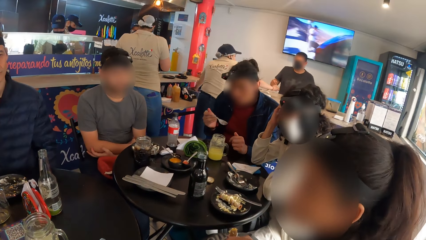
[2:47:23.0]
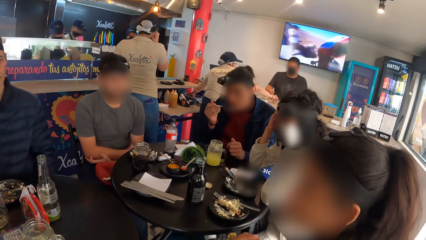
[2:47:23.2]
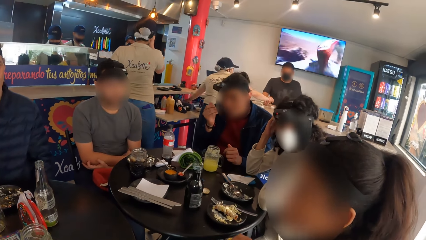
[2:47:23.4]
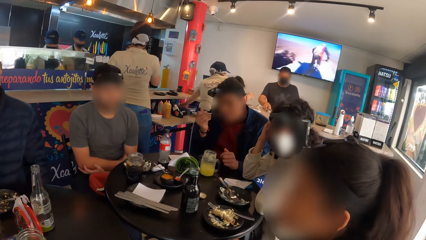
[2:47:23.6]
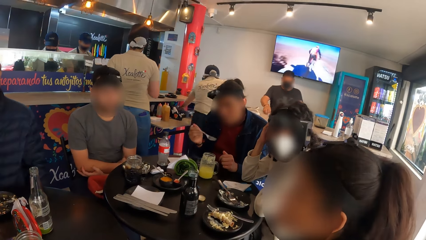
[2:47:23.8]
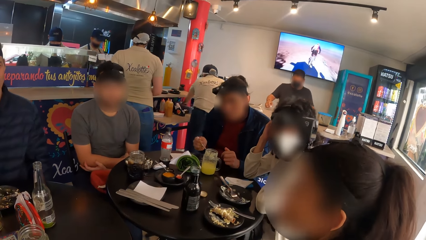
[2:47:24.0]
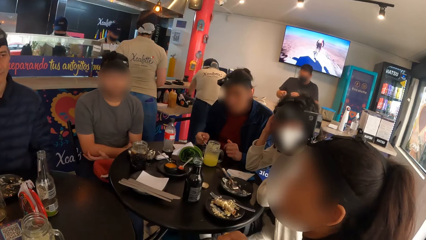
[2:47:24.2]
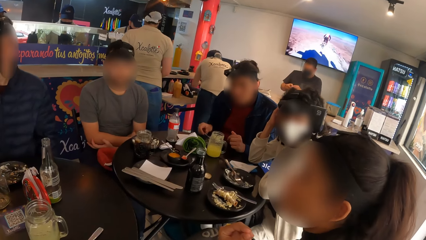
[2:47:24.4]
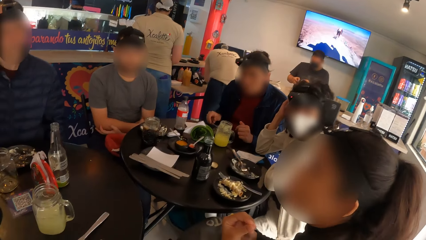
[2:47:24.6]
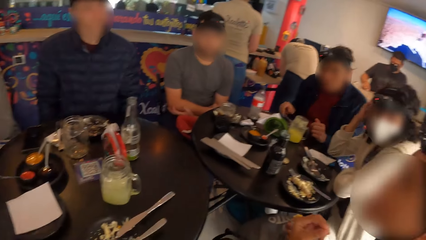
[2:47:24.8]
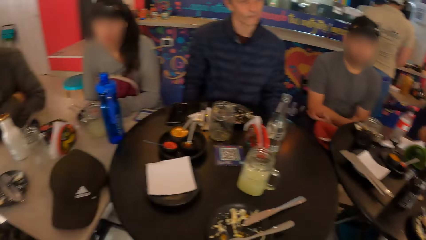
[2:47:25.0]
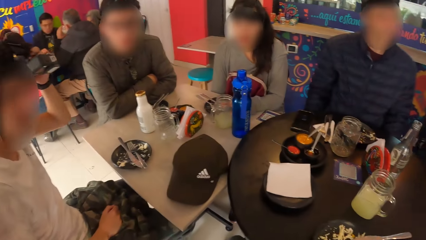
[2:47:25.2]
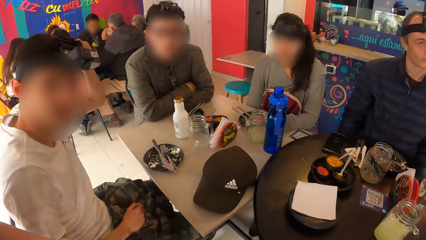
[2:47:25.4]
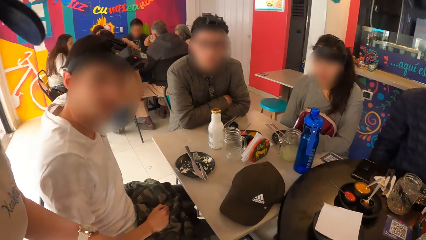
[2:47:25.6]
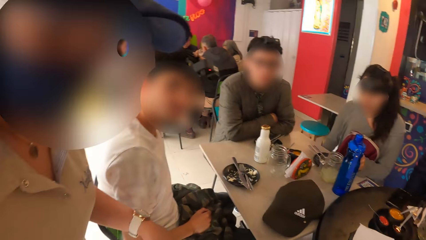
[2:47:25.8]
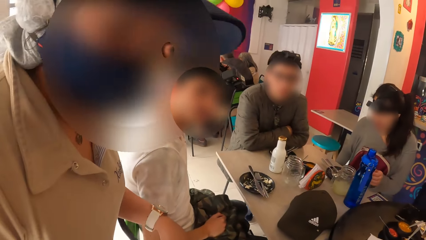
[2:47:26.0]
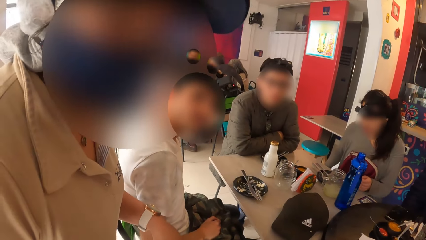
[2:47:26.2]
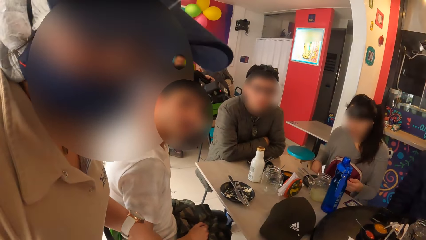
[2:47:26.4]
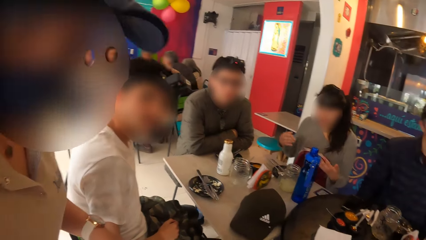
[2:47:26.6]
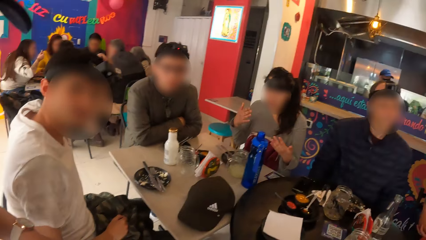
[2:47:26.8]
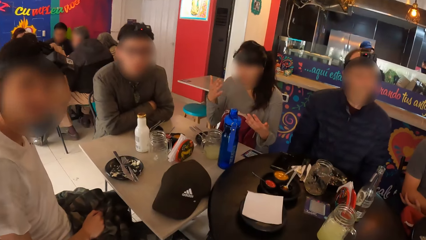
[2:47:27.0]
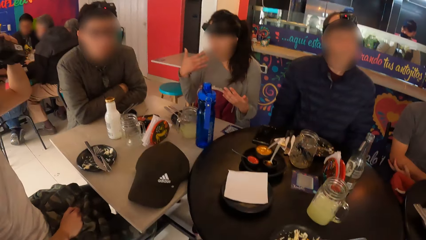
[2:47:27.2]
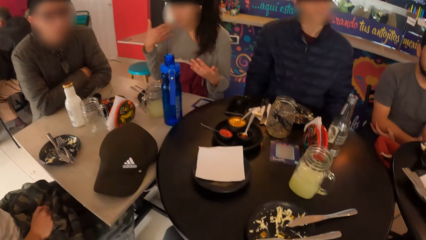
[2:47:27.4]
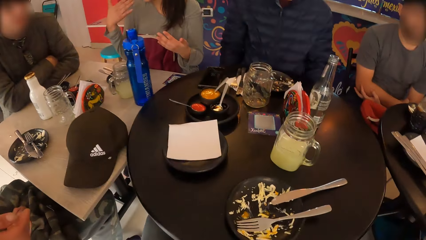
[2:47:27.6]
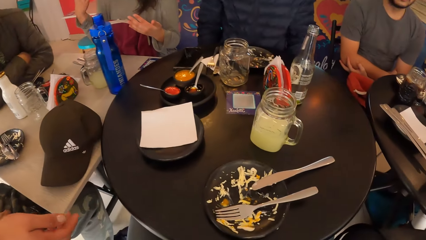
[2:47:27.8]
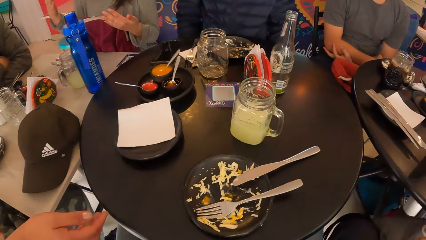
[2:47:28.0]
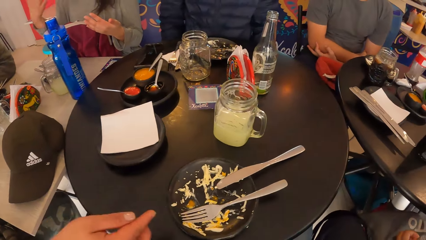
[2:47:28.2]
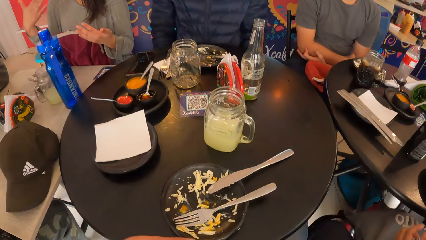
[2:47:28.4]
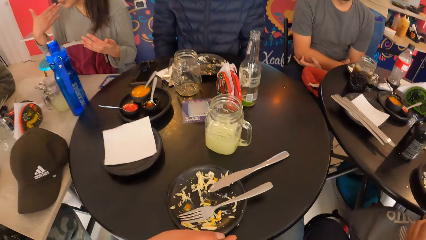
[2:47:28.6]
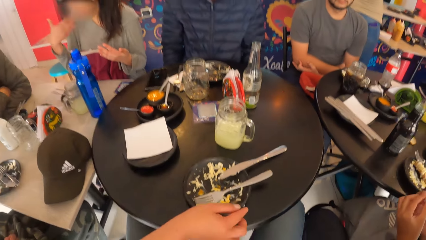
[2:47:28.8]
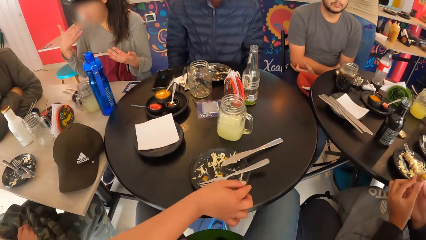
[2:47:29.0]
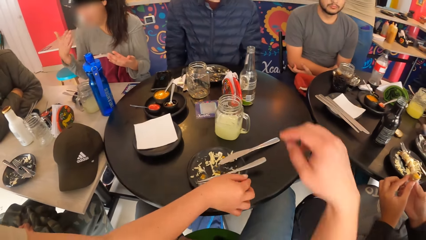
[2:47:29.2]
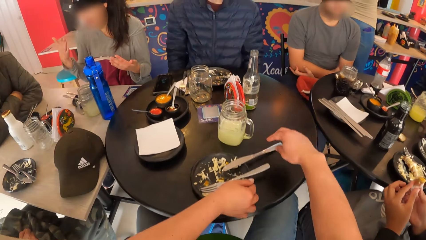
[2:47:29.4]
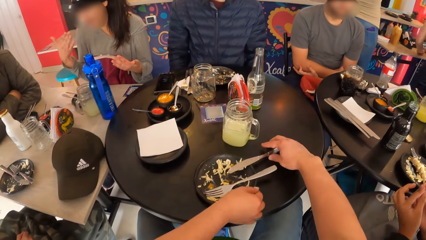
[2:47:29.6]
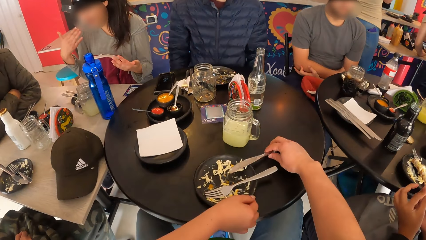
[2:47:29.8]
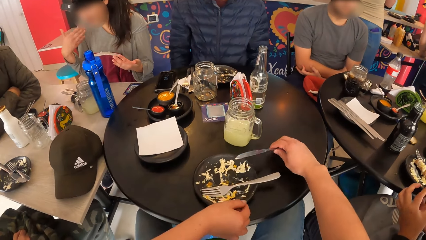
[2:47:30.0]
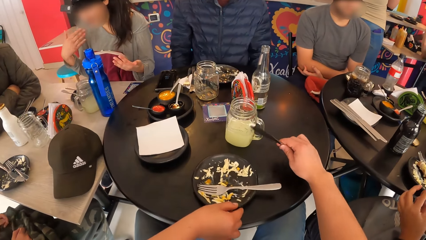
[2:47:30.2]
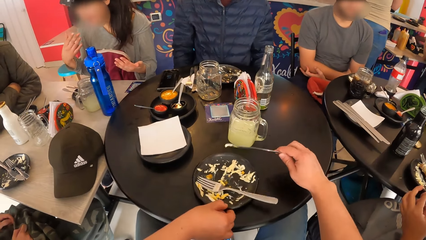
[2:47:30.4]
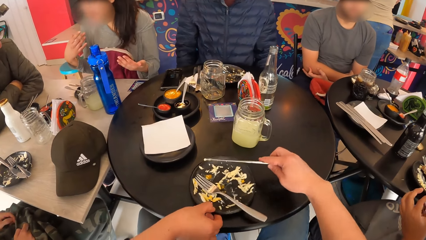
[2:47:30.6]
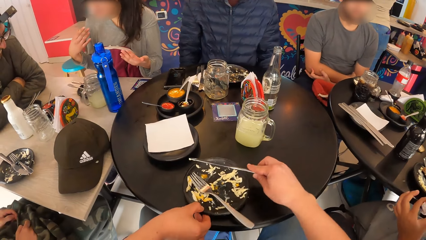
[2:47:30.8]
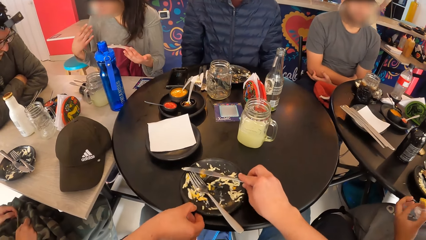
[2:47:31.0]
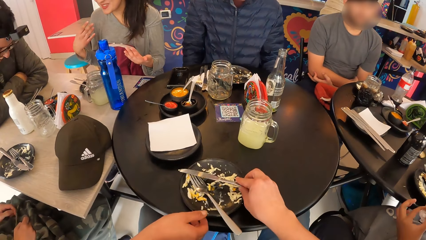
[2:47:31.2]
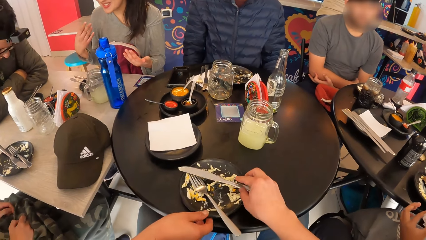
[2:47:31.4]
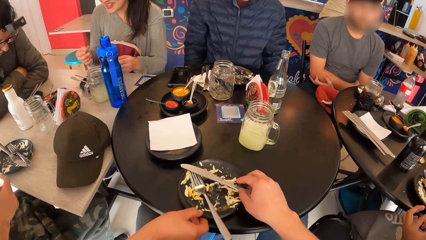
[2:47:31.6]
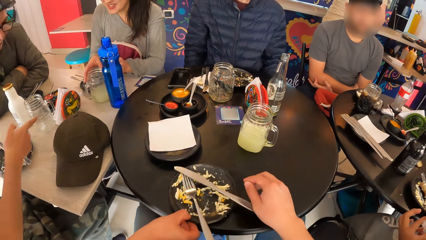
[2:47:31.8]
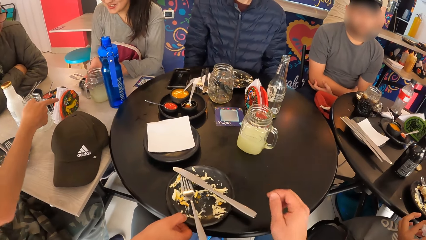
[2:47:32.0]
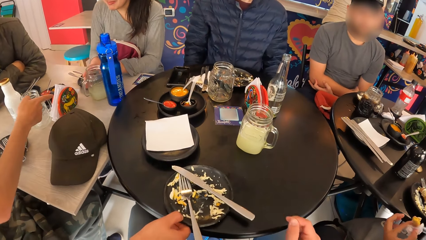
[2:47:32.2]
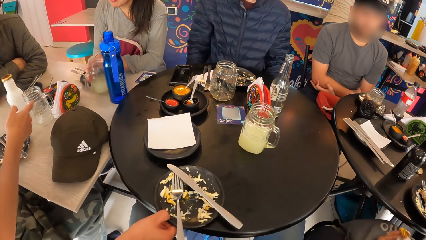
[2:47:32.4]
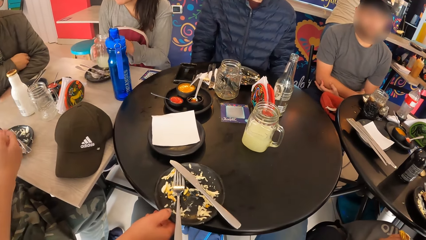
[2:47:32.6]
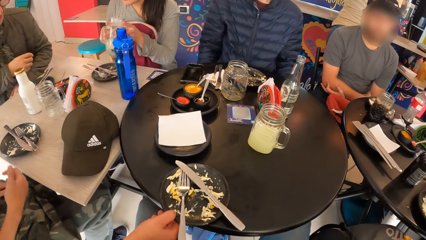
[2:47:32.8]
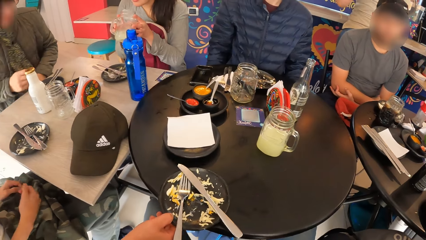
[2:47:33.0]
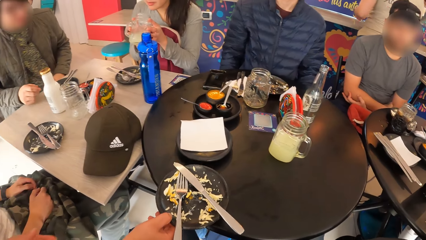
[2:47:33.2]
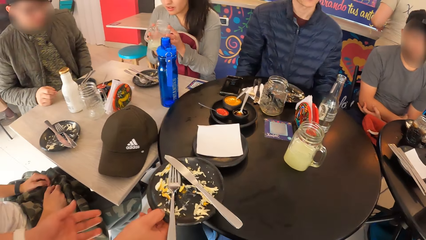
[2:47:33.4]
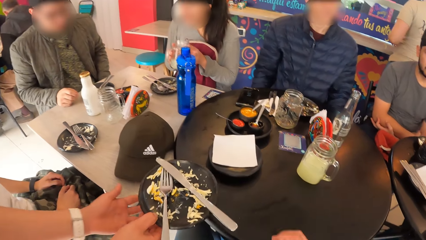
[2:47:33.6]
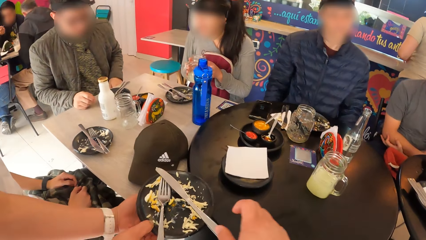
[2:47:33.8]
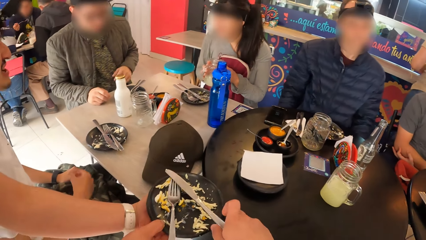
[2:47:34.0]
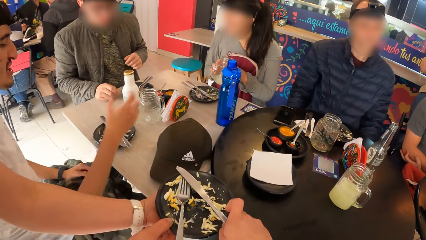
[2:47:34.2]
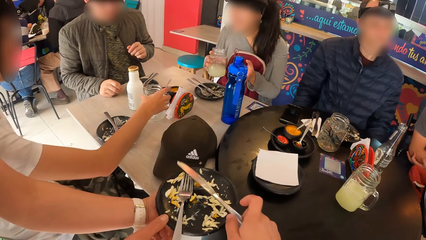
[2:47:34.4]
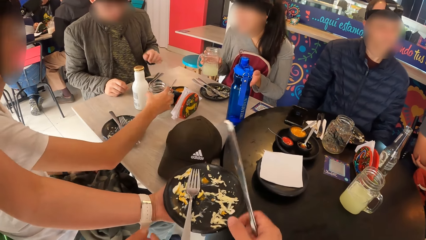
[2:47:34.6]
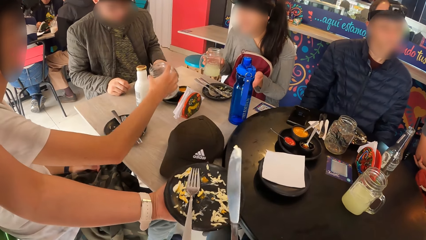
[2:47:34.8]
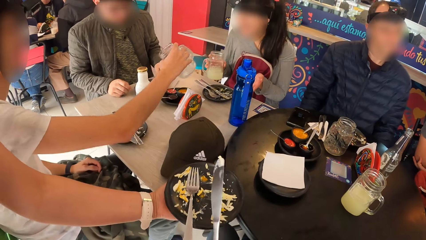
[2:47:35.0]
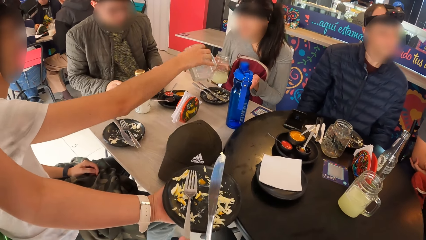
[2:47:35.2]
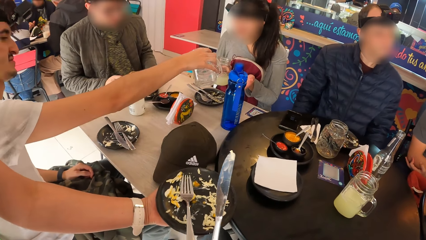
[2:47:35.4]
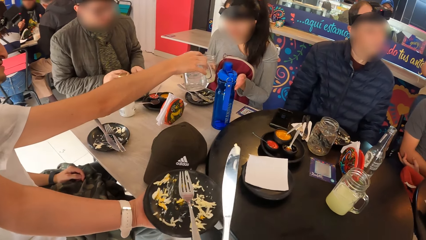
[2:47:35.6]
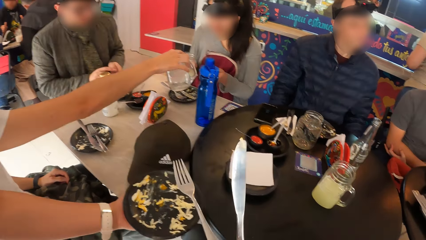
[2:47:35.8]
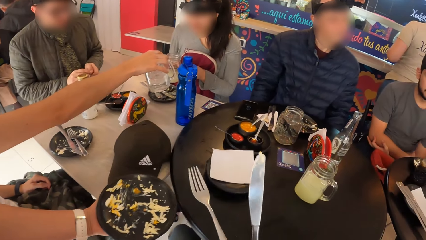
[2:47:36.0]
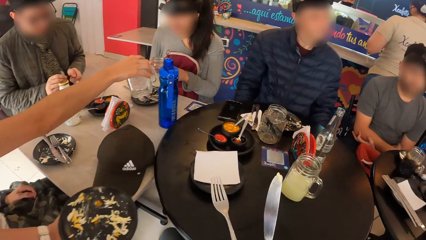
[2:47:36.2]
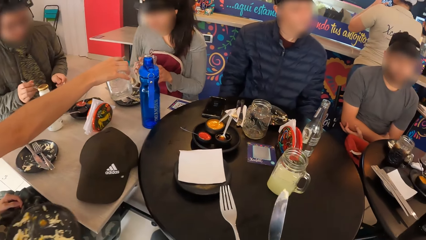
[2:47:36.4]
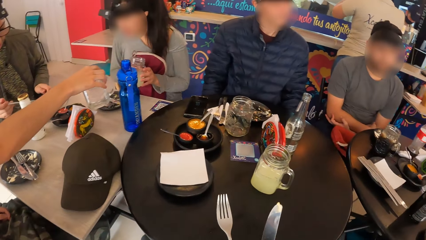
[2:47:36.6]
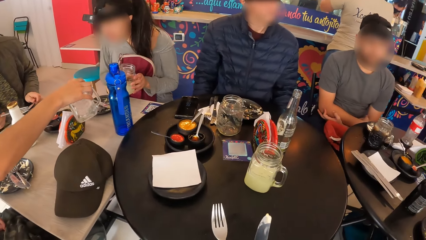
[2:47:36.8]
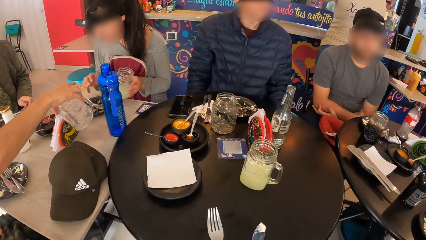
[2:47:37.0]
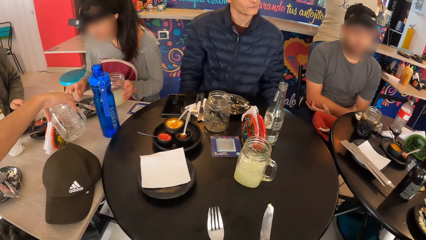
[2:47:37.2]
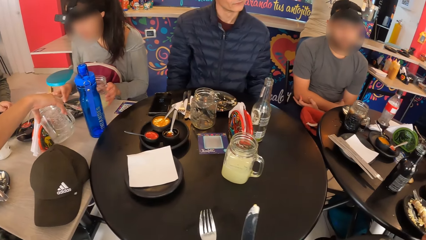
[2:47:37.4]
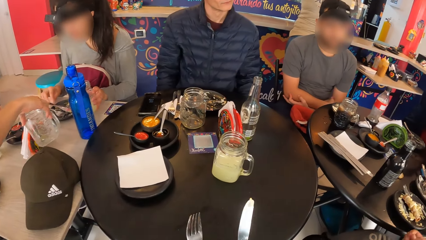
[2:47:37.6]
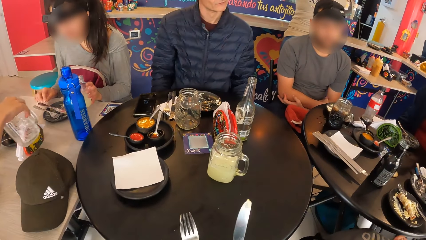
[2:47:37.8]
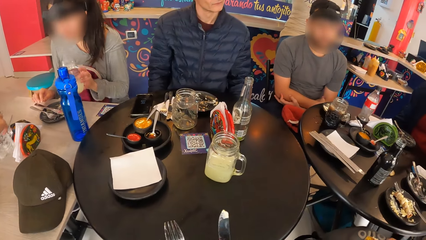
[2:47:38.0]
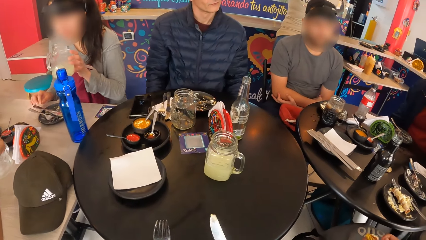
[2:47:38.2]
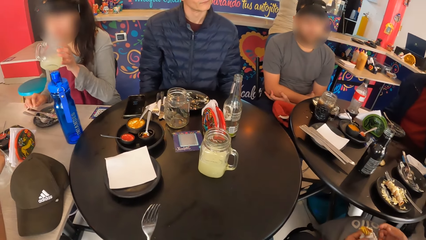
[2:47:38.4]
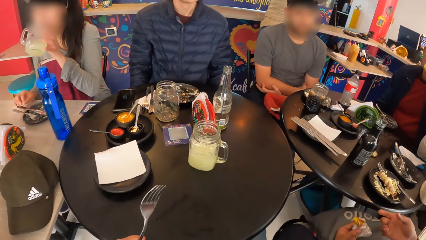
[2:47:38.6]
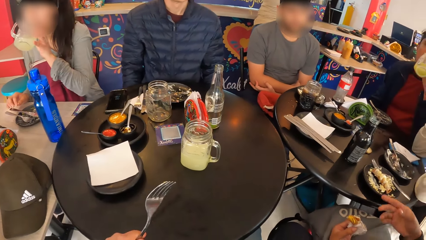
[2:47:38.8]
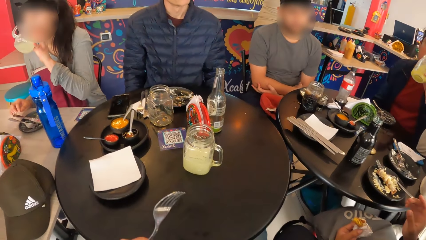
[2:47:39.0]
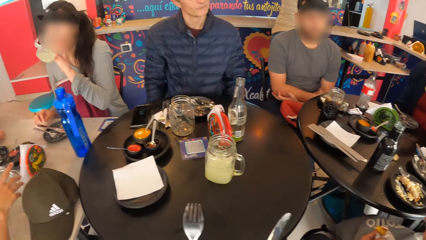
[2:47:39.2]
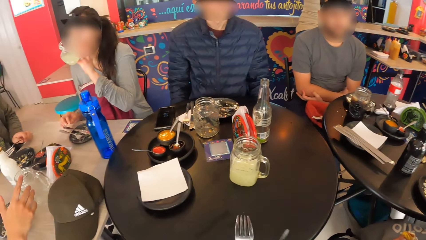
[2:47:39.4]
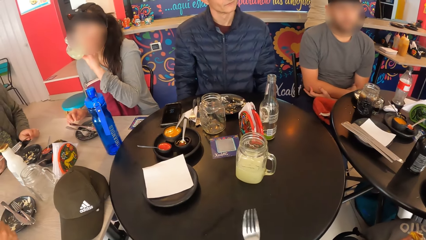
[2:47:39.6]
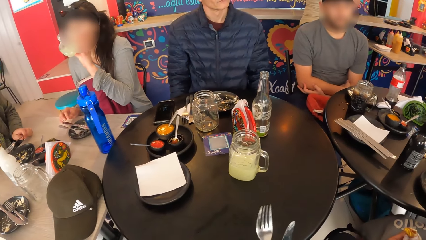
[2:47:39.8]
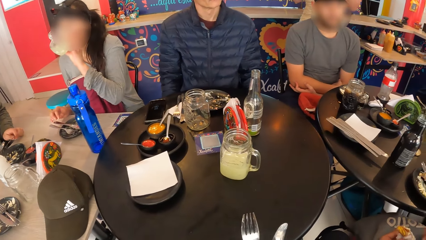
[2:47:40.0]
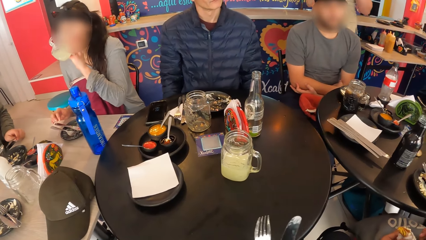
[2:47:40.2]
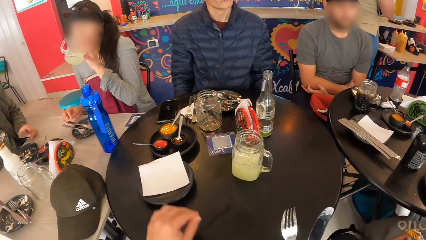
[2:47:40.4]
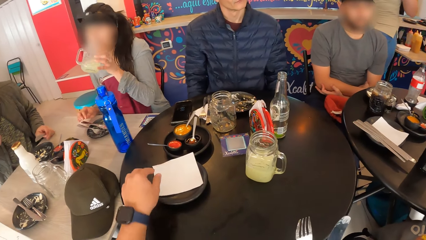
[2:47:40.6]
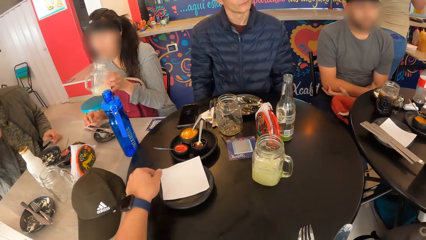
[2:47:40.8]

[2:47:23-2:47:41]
A man eats with the fork in his right hand. The camera wearer interacts with the waiter. He picks a knife on the plate on the table with his right hand. The waiter picks the plate on the table with her right hand. The camera wearer drops the knife on the plate with his right hand. A woman picks a jar of beer from the table with both hands. The waiter holds the plate with both hands. The camera wearer picks the knife from the plate with his right hand. The woman holds the jar of beer with her right hand. Another man lifts a jar towards the woman with his right hand. The camera wearer picks the fork from the plate with his right hand. A third man passes a fork to his right hand from his left hand. The woman passes the jar of beer from her right hand to her left hand. The woman drinks from the jar of beer with her left hand. The camera wearer passes the fork from his right hand to his left hand. The first man drinks juice with the jar of juice in his left hand. The camera wearer passes the fork from his left hand to his right hand.
